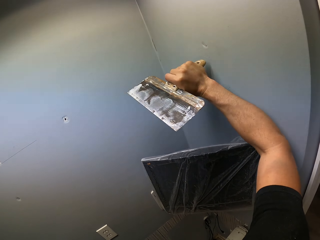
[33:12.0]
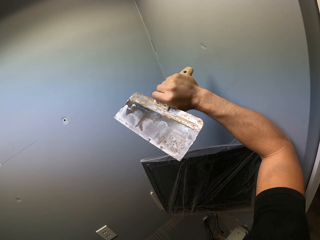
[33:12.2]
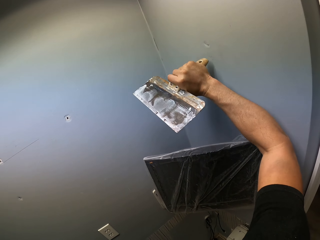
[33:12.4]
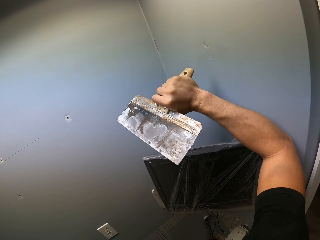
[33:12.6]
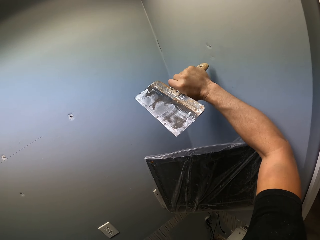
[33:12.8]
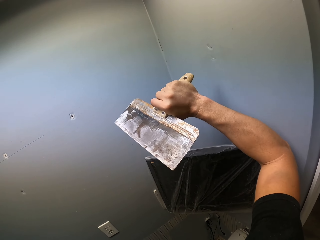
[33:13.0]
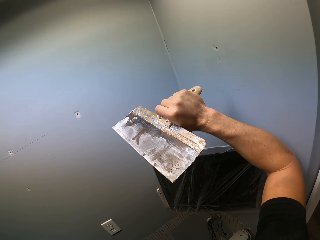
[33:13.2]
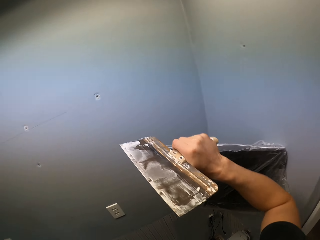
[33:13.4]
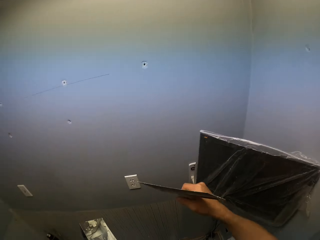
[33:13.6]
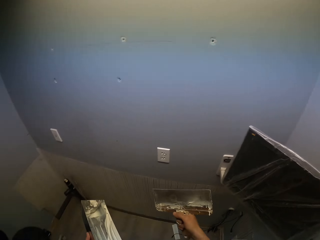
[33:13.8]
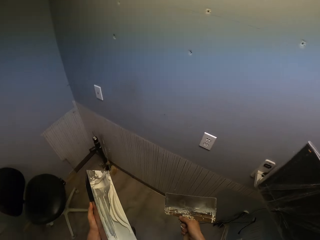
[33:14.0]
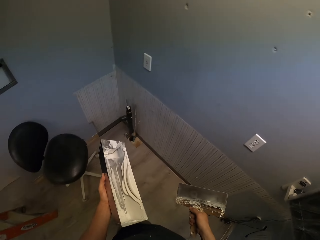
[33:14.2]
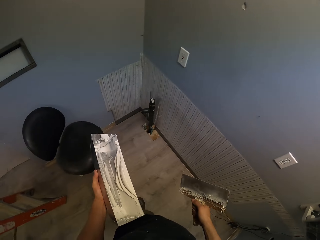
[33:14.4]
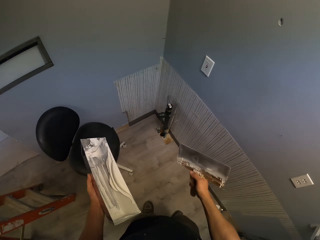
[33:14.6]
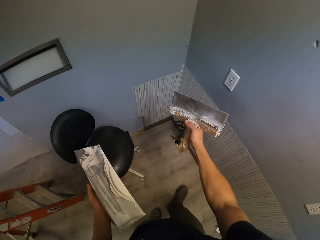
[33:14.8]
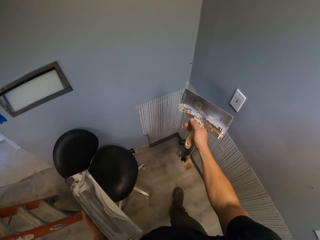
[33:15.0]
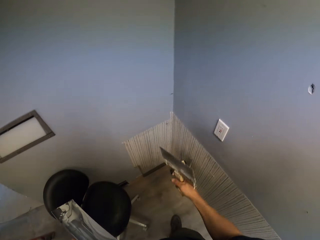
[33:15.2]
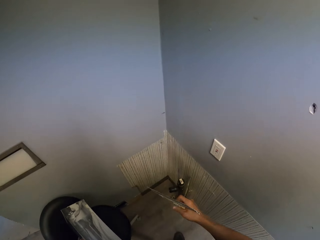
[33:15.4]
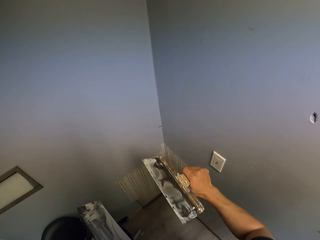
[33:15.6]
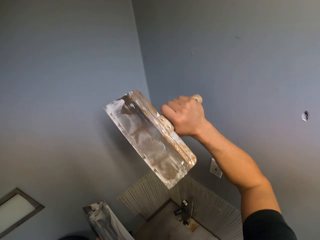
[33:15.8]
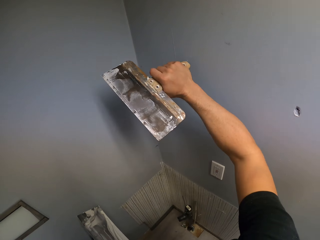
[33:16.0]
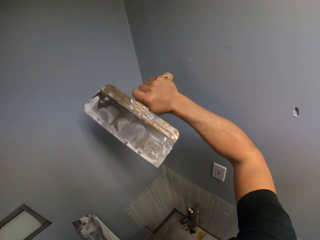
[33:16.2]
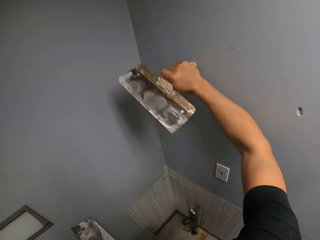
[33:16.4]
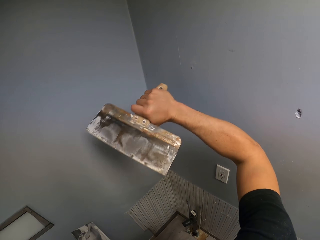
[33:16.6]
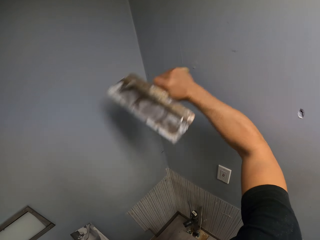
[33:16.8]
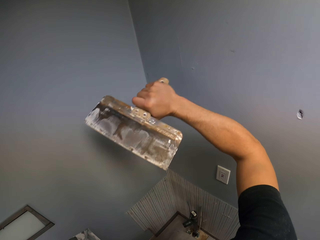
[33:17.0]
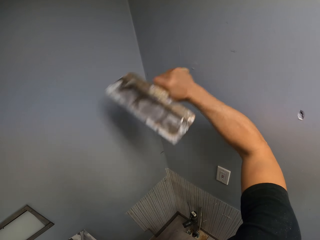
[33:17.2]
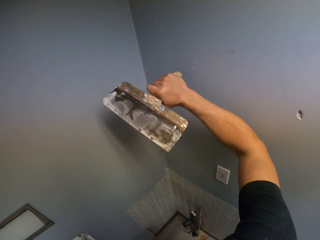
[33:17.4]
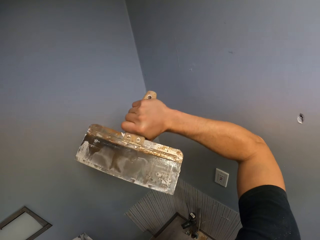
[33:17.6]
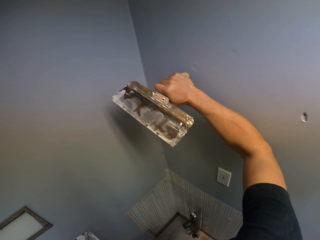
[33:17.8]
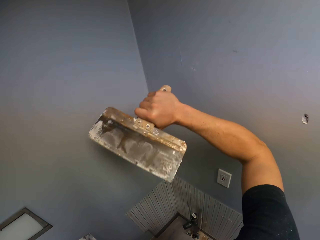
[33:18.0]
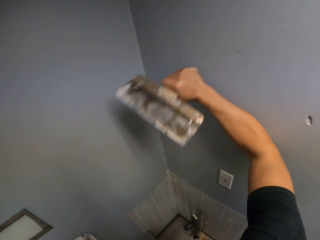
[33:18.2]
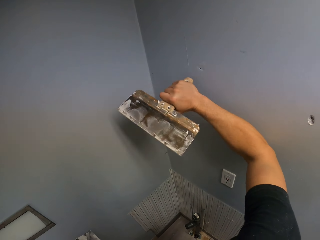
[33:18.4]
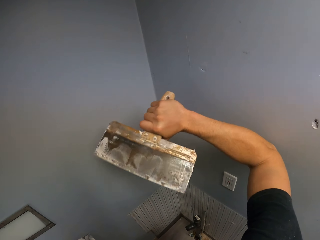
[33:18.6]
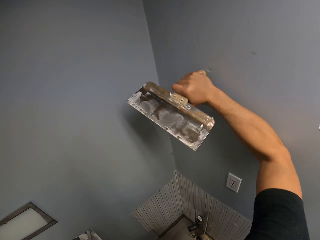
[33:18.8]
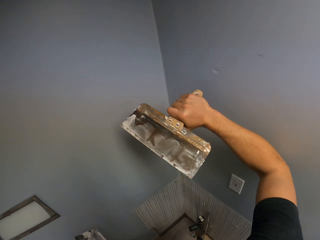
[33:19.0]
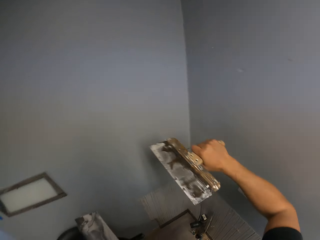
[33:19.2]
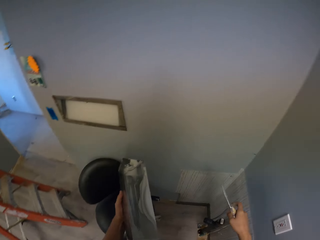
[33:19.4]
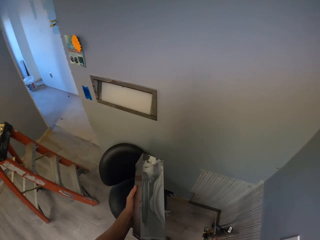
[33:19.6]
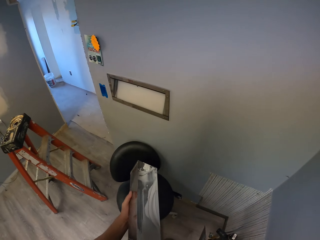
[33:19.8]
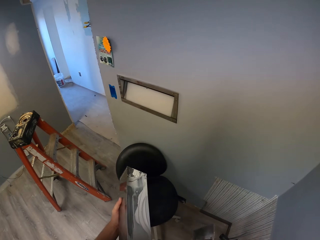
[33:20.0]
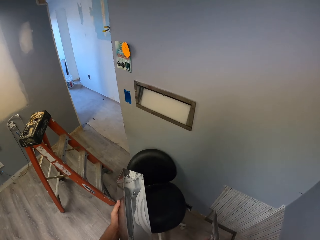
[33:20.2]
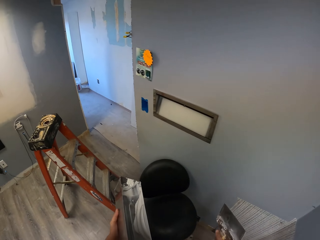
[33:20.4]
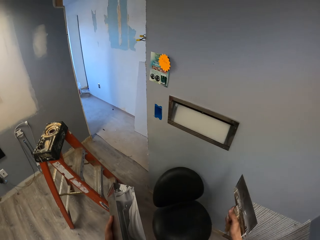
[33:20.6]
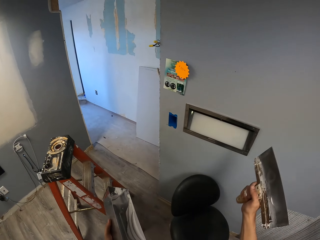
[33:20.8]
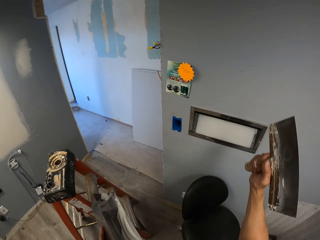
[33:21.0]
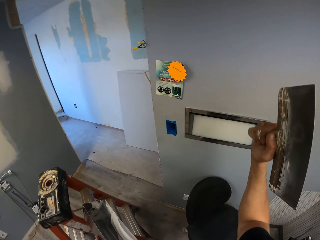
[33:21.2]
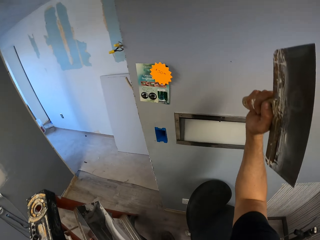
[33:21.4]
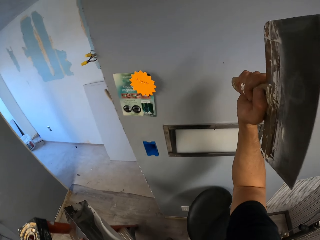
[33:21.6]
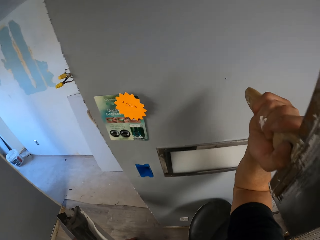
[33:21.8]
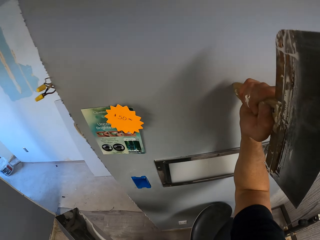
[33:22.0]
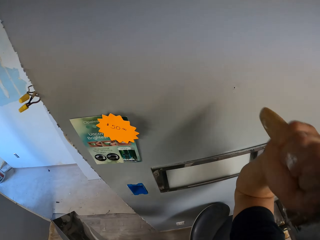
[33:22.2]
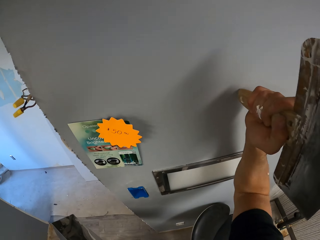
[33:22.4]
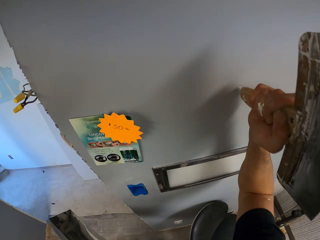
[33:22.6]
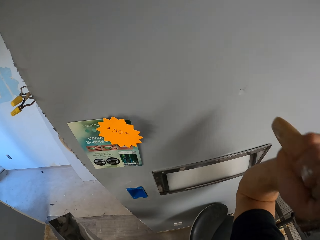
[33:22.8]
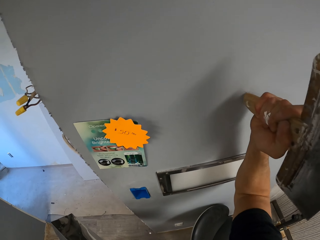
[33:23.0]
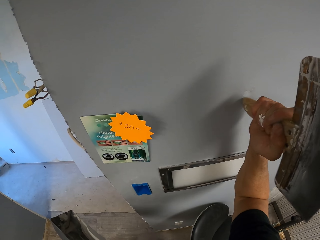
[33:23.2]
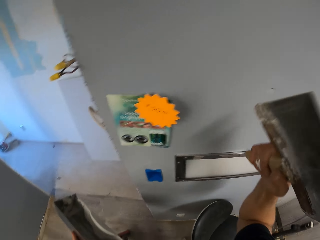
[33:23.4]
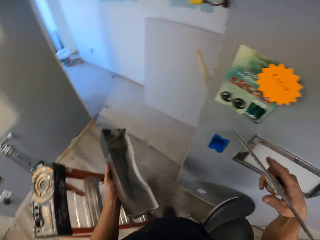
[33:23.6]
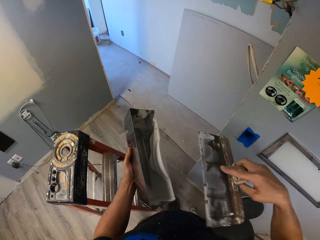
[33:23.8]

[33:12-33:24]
The camera wearer walks around the house. They hit the wall with a trowel. They hit a nail with a paint brush. They look around the house, walk around the house, and hit the wall with the trowel.

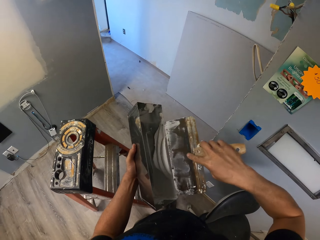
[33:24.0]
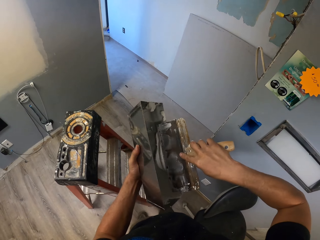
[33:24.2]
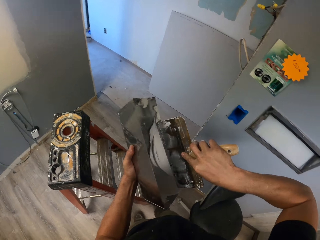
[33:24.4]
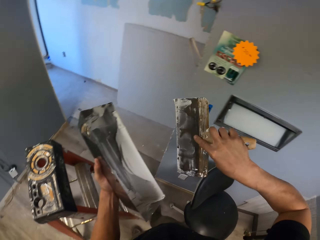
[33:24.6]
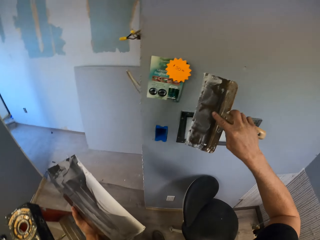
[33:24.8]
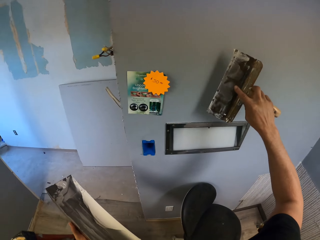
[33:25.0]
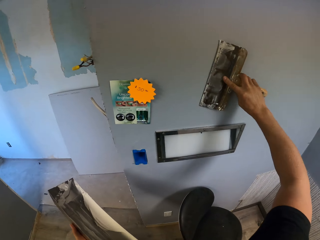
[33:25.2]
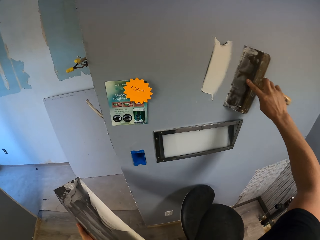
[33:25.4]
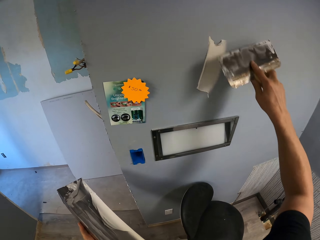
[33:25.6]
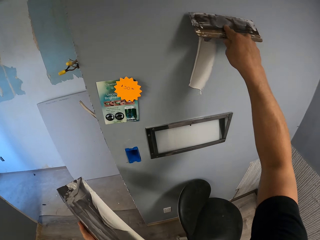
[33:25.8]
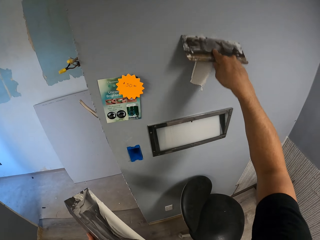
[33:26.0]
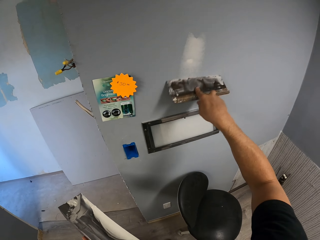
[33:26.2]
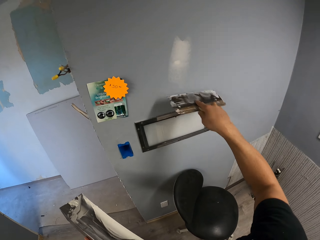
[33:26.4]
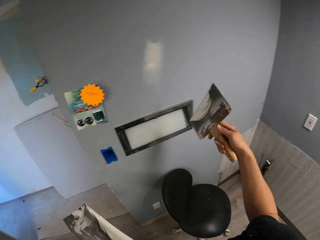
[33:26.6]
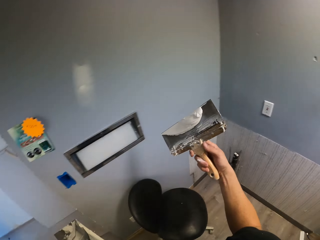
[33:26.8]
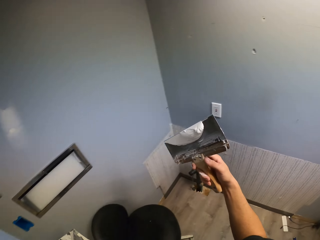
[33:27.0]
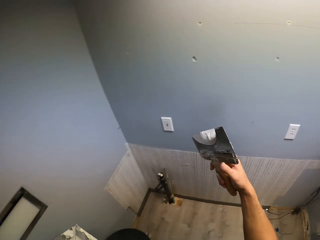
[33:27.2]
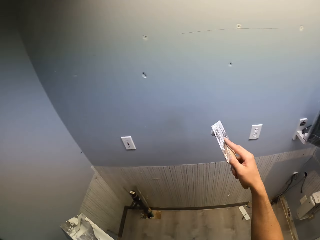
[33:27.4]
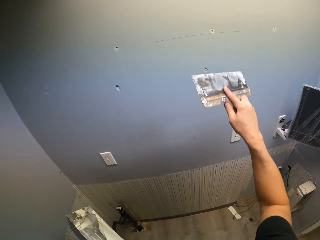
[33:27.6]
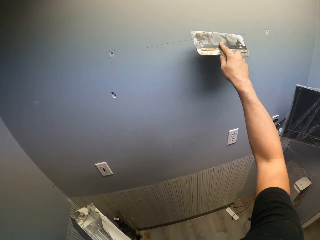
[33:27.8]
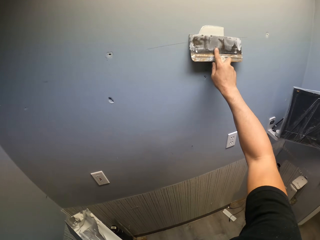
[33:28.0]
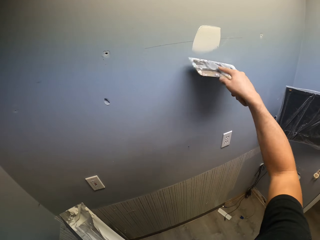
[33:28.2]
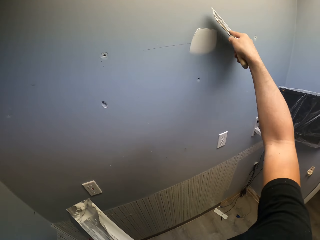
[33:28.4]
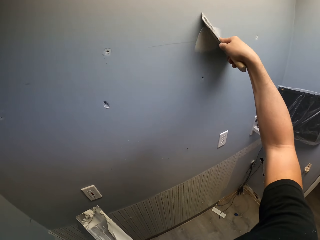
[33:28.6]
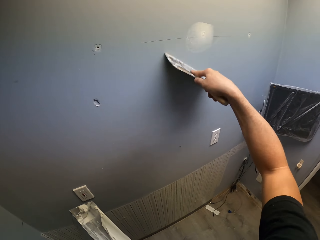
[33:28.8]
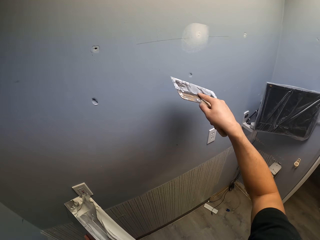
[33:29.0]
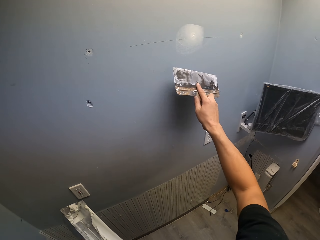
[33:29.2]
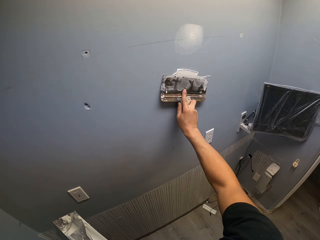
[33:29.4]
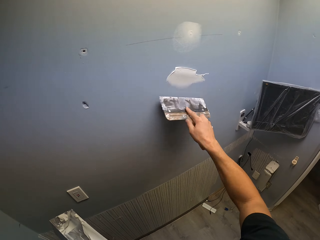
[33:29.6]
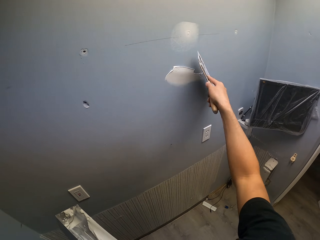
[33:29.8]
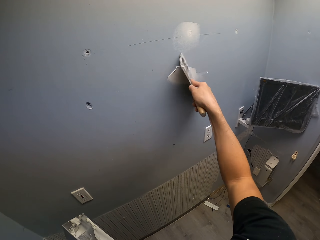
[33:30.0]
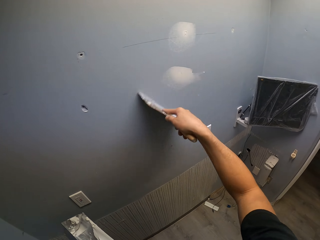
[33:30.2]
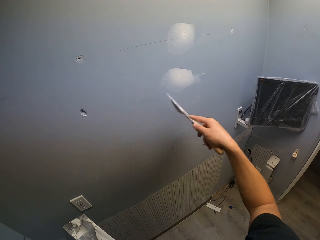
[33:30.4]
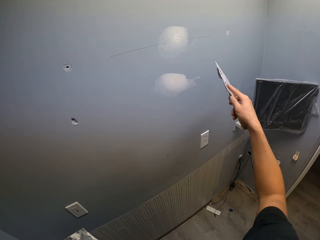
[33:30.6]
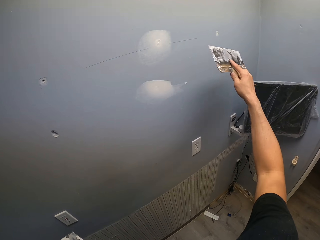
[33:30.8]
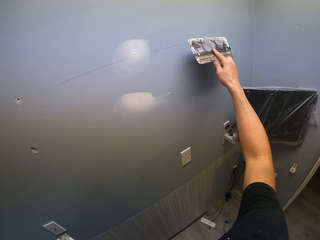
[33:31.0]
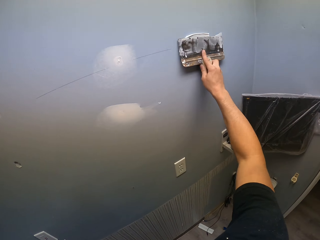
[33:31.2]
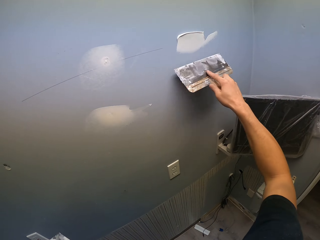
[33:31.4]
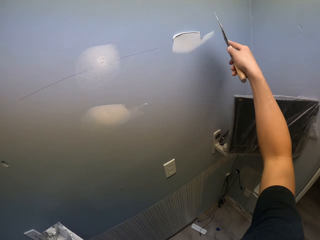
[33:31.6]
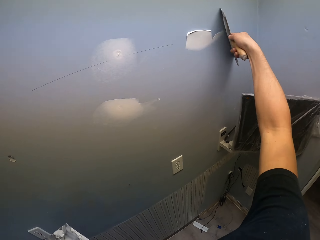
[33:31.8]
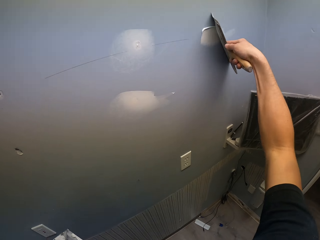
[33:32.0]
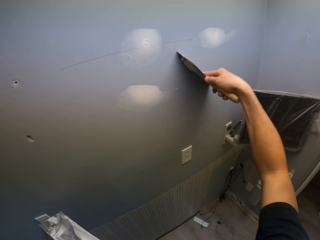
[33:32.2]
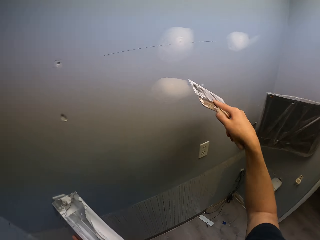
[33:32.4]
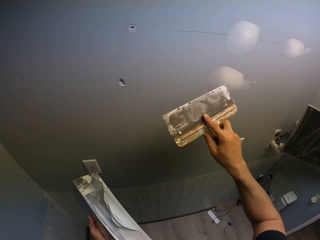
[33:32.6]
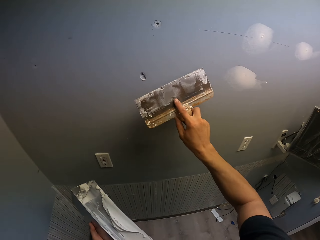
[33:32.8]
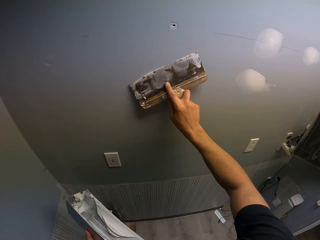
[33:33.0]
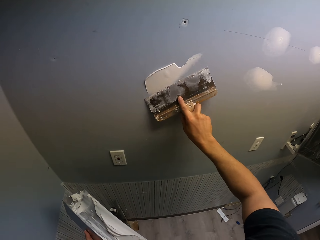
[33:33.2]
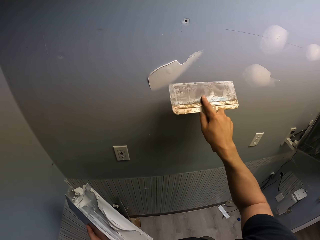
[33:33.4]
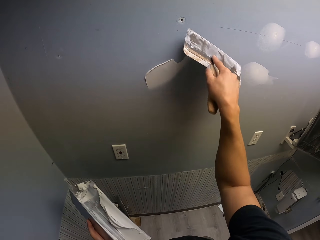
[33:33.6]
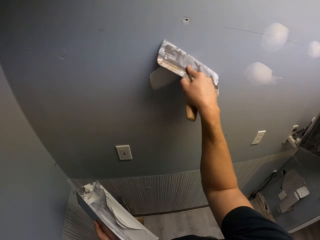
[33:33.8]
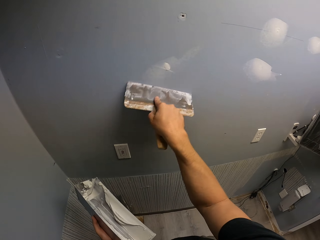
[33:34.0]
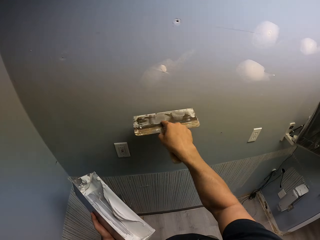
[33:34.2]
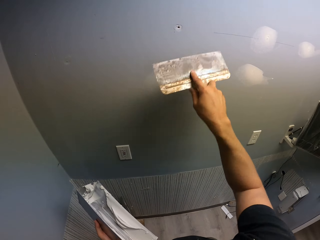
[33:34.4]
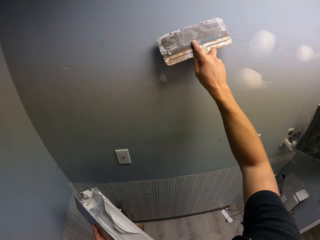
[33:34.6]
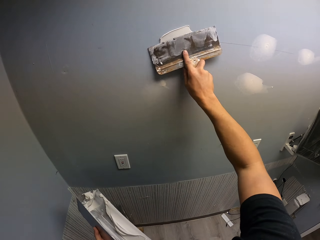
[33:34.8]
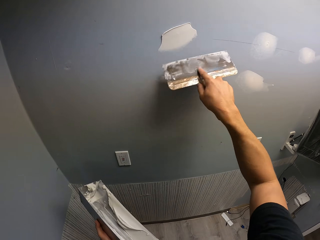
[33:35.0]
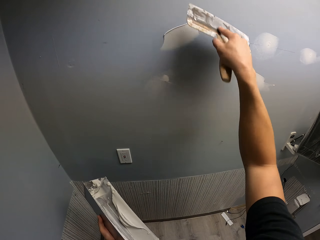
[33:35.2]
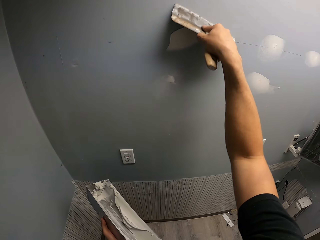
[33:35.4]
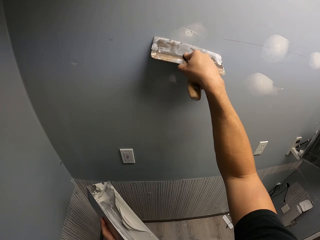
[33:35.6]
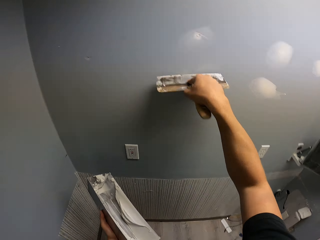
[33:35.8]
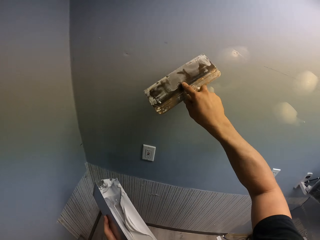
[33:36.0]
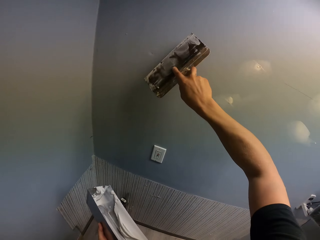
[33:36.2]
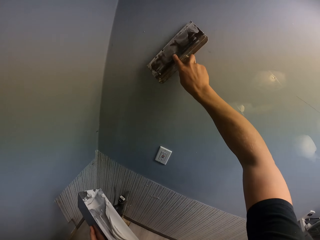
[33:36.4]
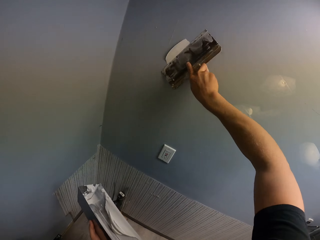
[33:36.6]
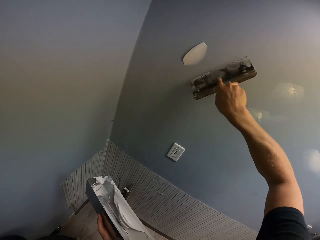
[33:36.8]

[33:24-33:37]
The camera wearer scoops the paints in the container with a trowel. They put a paint brush in the container. They paint the wall with the trowel. They put the paint brush in the container and paint the wall.
